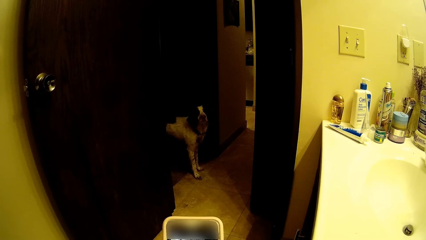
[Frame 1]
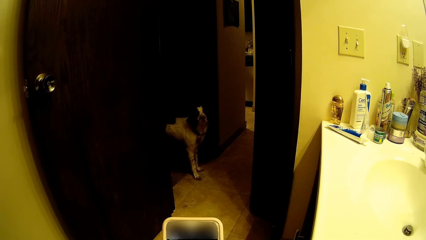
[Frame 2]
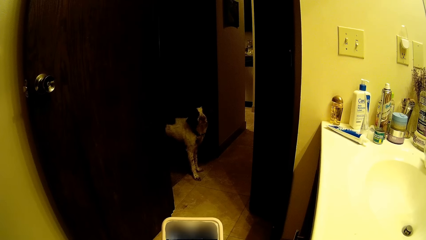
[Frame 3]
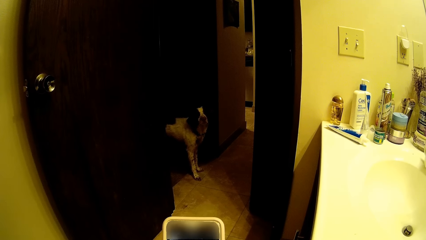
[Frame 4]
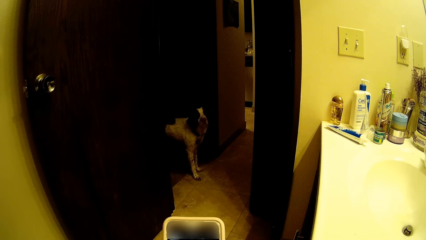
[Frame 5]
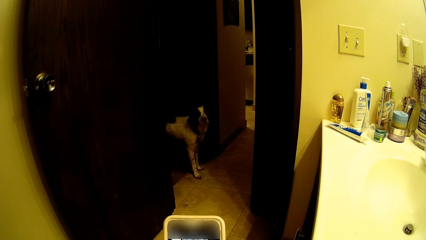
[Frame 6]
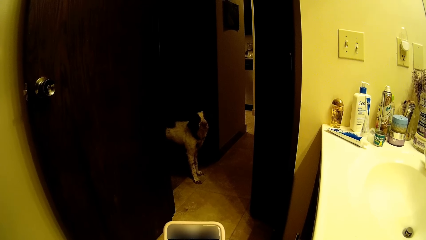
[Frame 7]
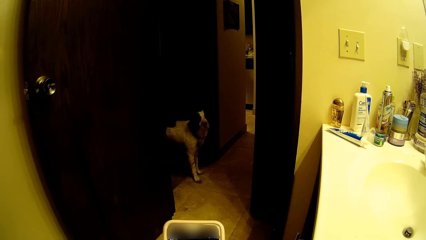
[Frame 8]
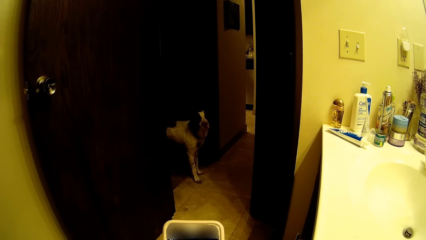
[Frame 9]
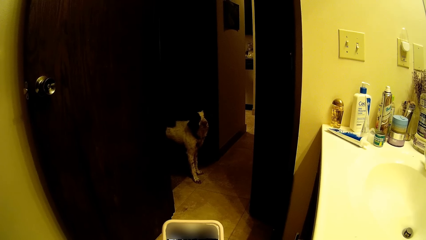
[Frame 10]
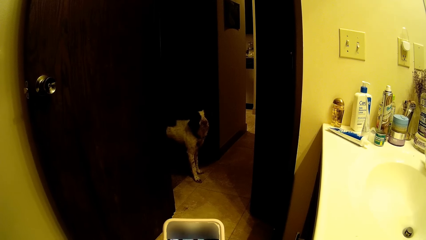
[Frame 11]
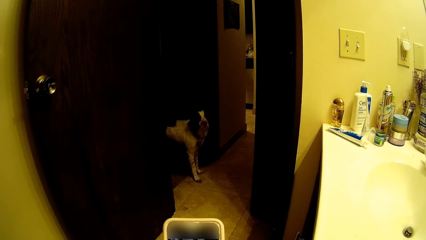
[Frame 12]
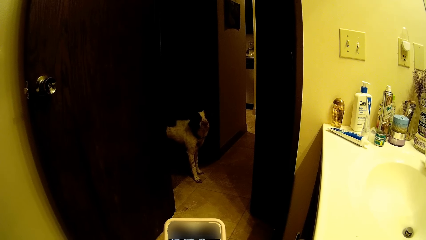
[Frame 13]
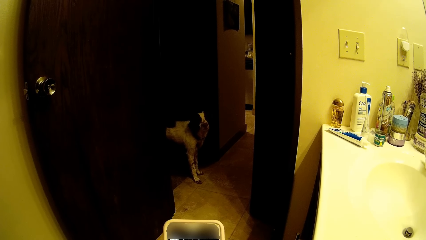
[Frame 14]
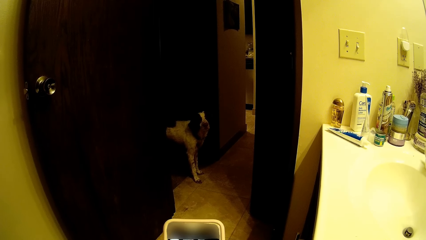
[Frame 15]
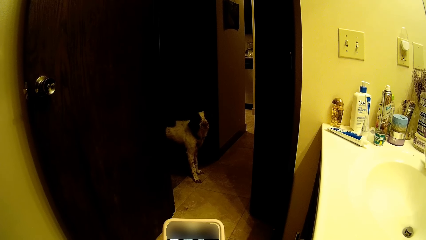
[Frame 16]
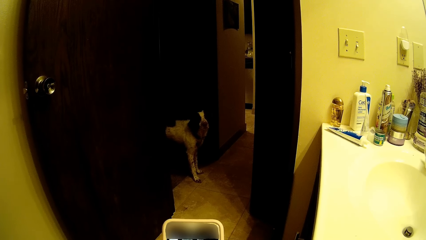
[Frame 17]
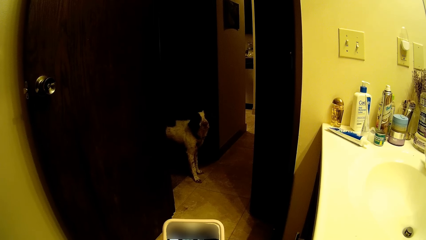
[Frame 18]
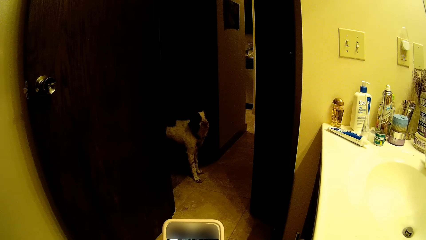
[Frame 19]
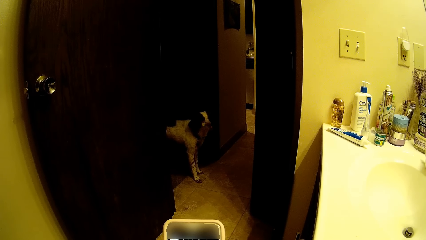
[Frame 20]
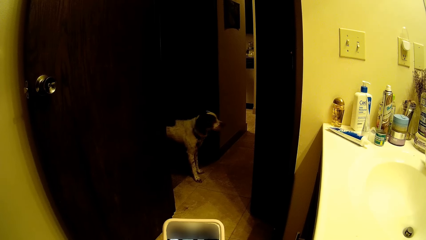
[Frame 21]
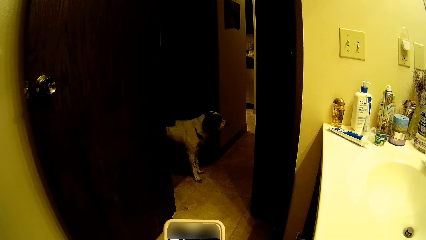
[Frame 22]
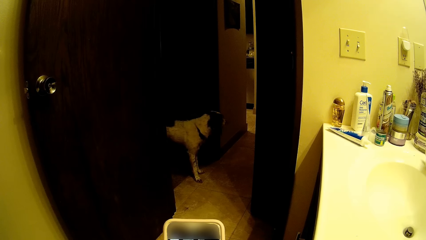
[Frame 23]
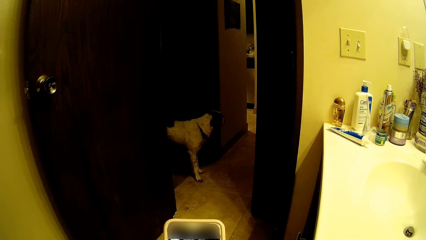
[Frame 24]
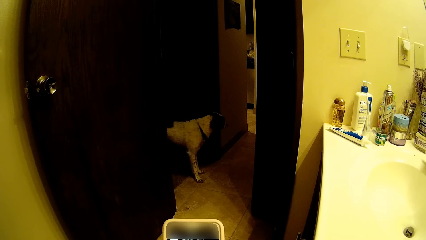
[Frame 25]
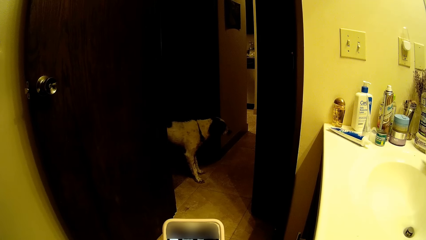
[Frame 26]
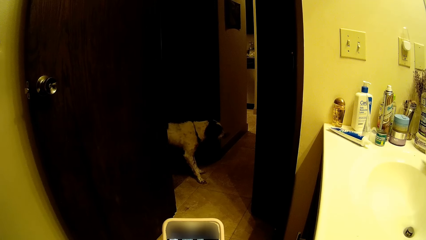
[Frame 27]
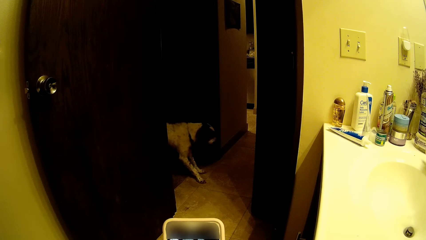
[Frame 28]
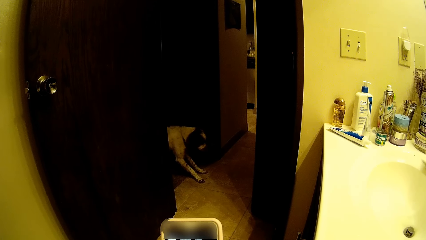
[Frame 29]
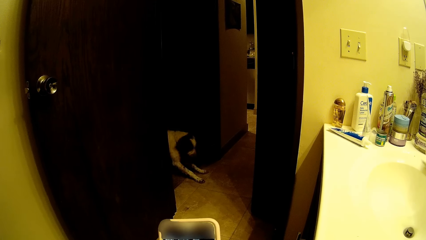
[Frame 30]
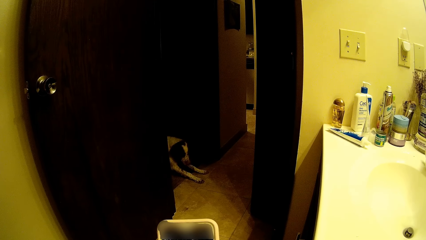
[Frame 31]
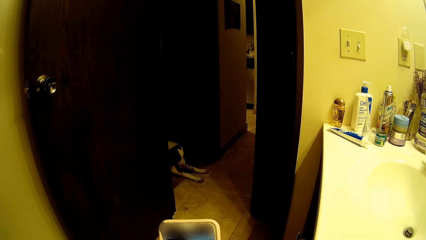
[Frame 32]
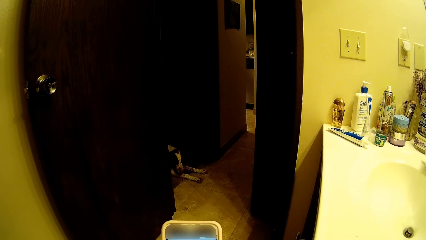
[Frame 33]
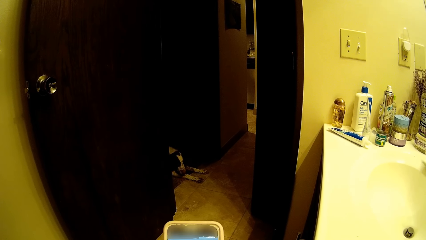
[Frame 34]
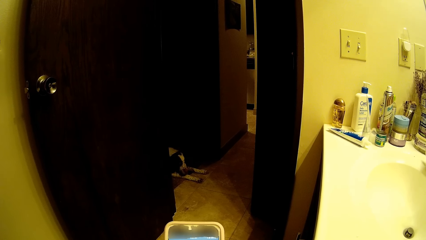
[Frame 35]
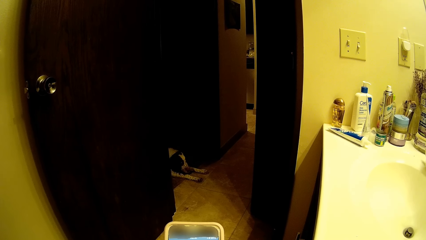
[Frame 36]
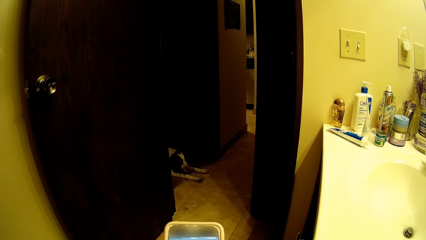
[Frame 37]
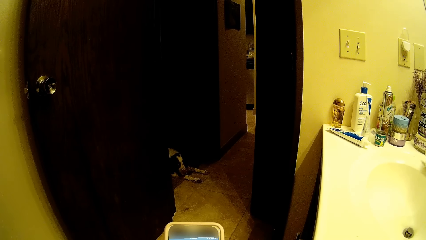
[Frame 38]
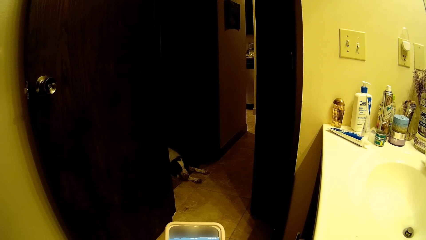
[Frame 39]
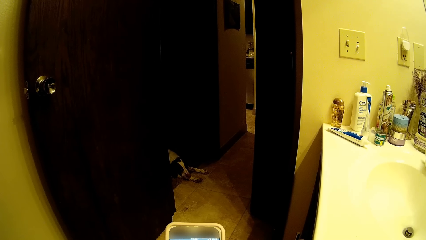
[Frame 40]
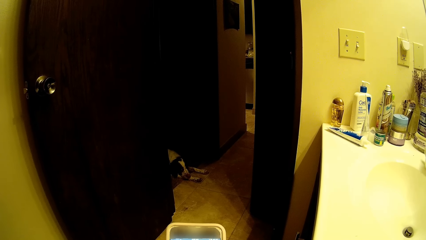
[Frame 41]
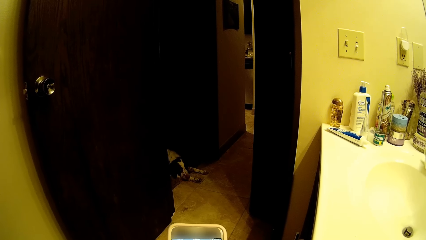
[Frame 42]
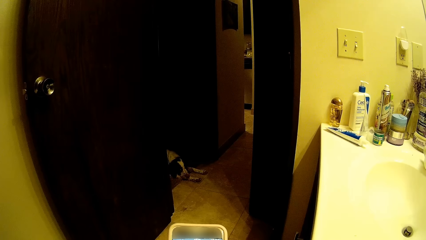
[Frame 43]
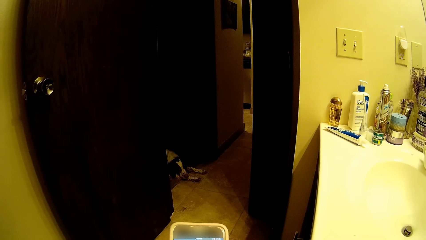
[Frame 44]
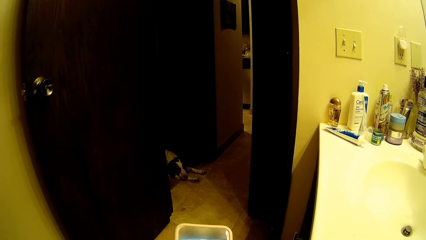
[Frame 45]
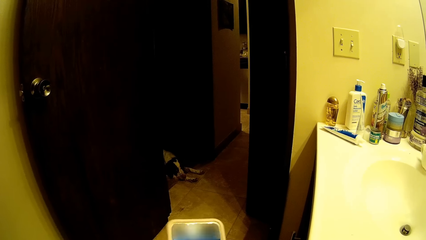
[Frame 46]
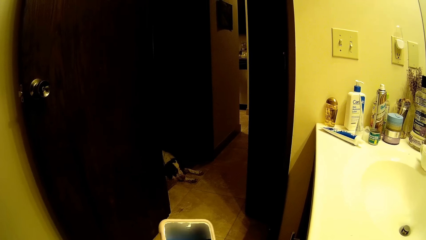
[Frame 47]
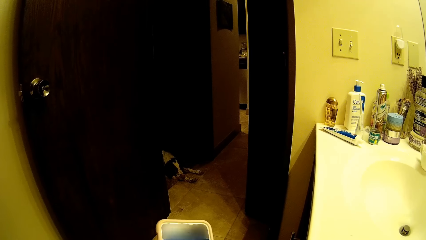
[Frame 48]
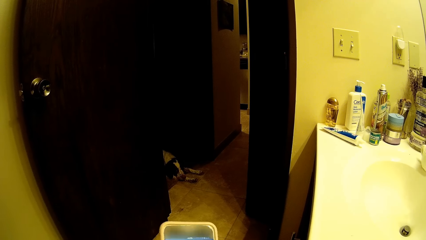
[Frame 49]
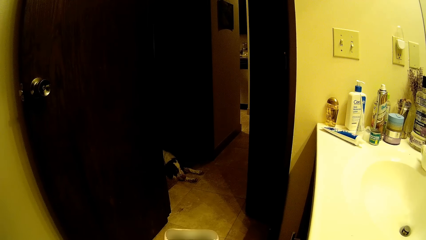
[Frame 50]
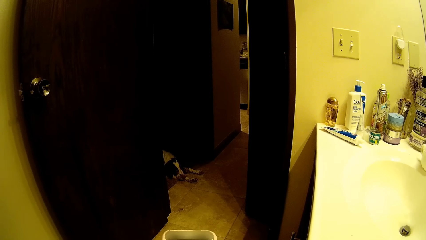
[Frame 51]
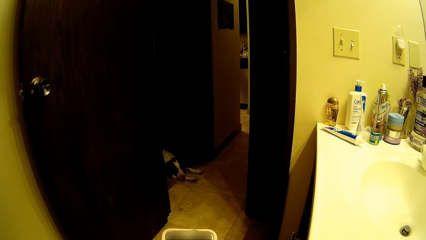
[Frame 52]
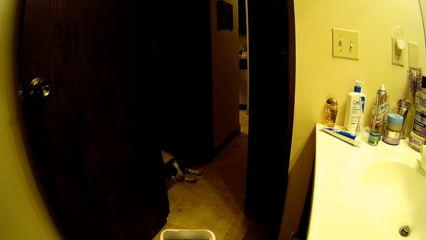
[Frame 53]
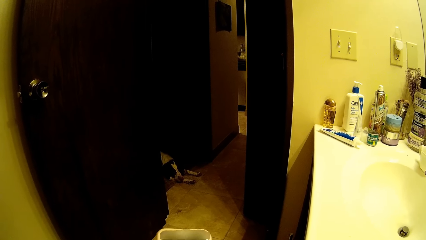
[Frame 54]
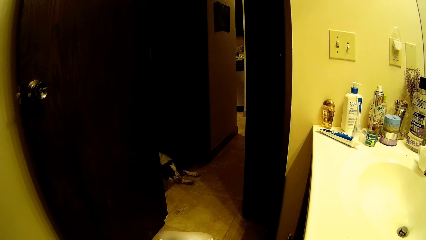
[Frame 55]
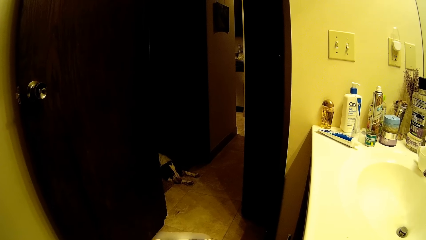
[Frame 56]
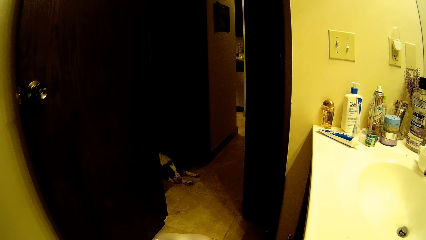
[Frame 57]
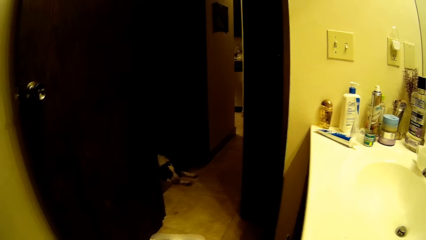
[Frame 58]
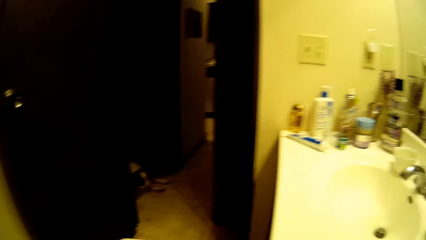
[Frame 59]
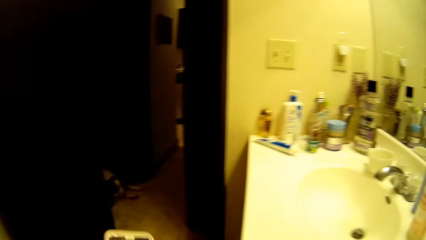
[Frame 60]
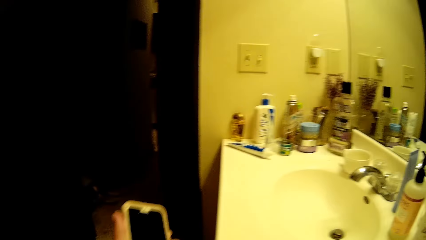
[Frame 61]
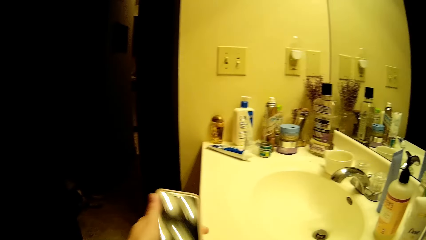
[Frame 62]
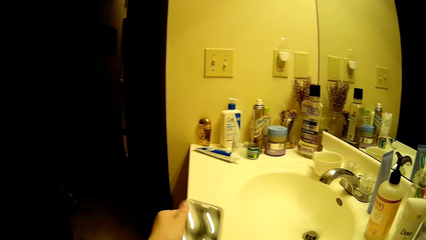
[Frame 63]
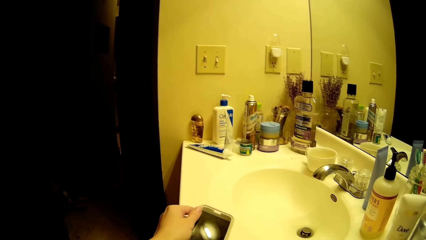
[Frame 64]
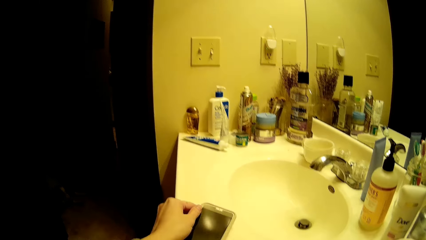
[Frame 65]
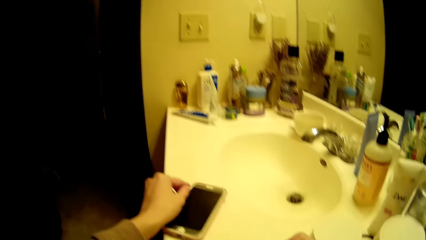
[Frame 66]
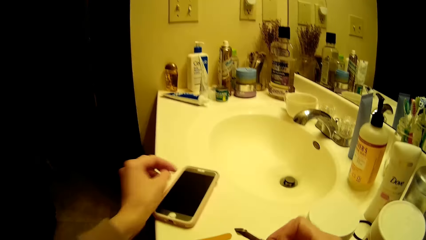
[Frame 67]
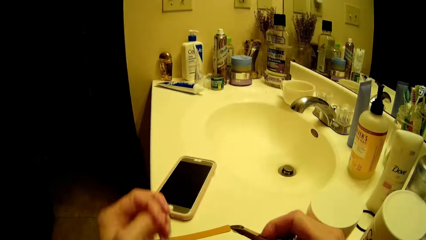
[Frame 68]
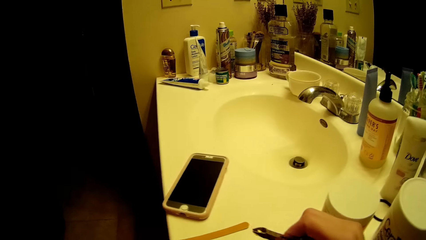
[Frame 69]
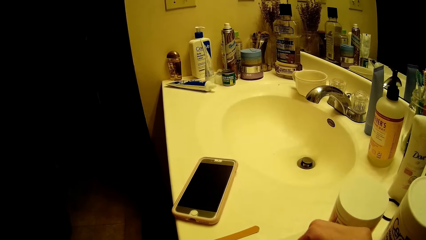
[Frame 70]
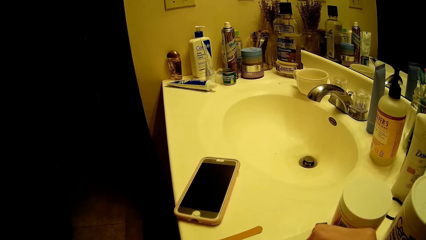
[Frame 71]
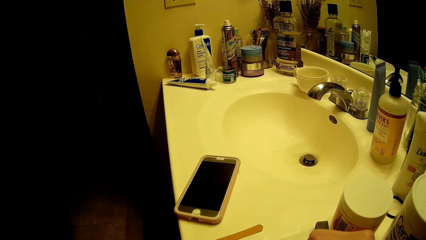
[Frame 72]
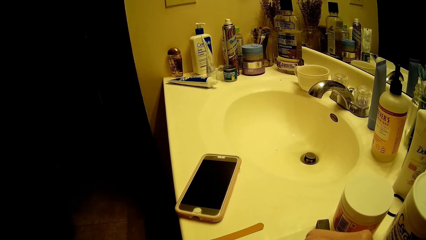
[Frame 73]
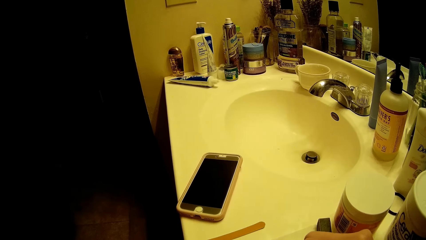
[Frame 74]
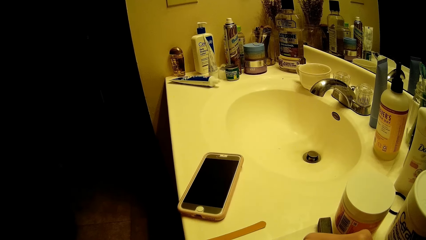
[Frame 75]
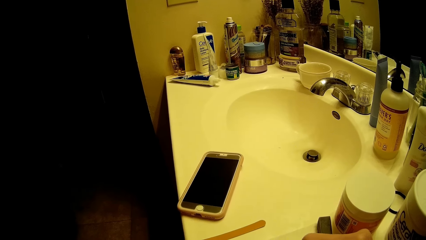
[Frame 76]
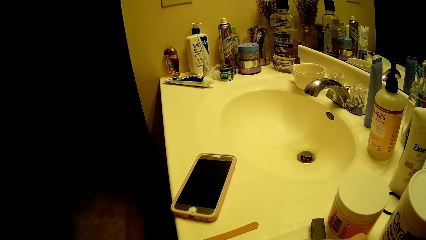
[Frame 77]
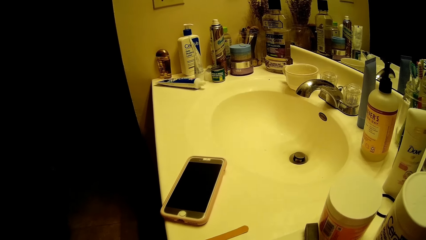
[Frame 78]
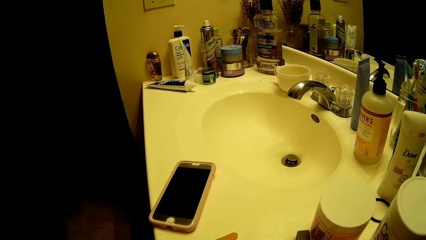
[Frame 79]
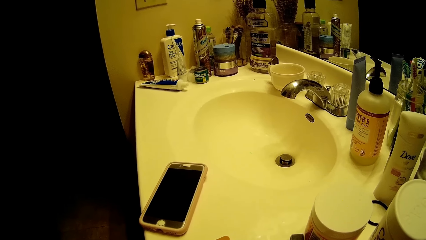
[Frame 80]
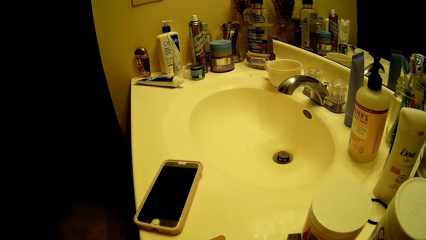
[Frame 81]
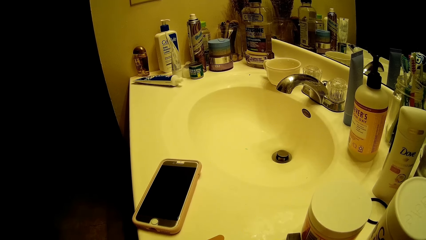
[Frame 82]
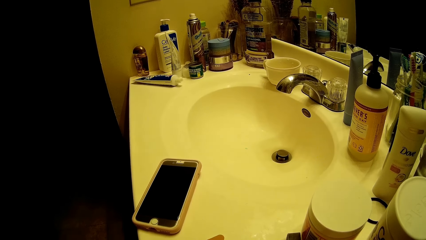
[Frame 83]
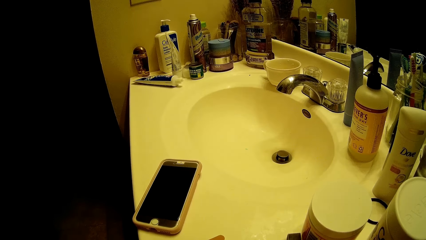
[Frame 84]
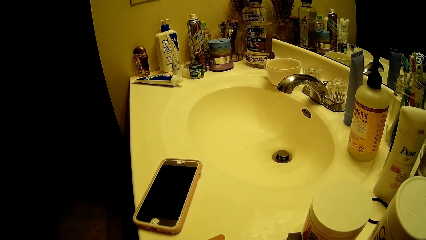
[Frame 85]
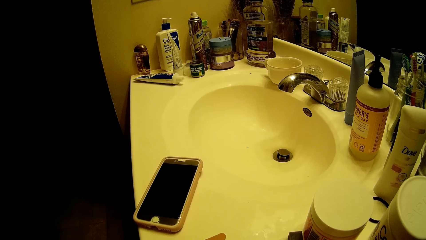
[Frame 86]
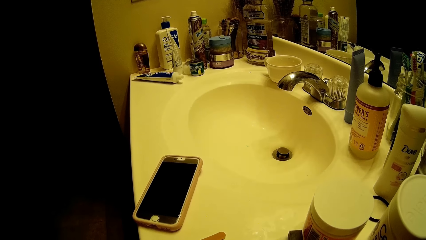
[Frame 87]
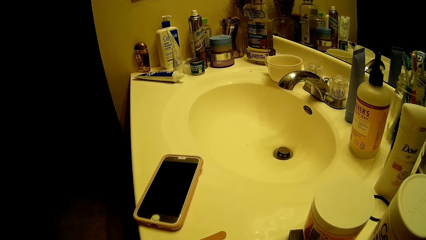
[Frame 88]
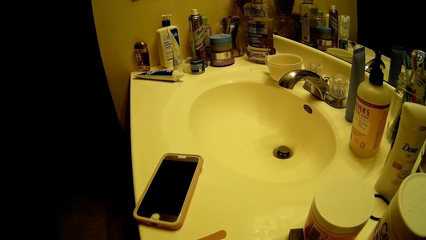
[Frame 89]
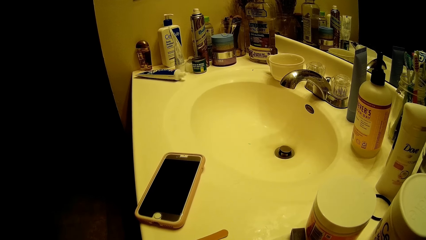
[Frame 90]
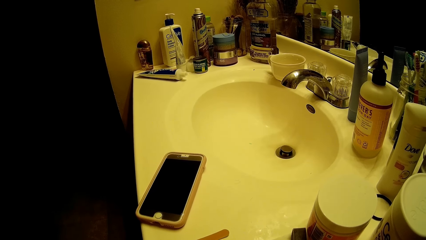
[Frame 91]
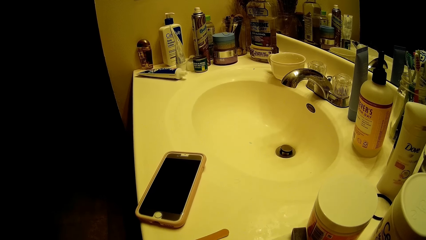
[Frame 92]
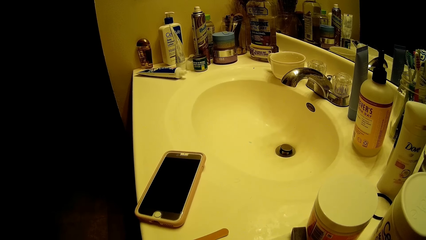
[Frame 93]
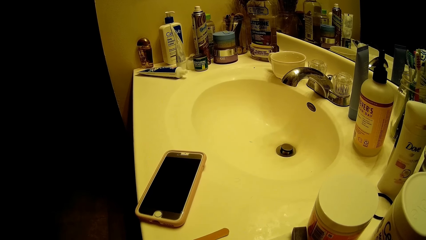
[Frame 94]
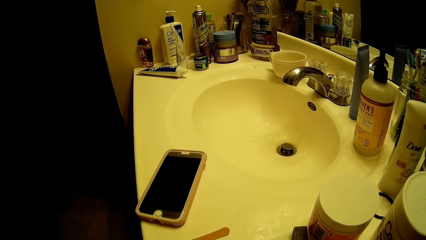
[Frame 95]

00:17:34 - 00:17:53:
The dog sleeps on the floor. The camera wearer drops the phone on the sink with his left hand. He cuts the nail.
